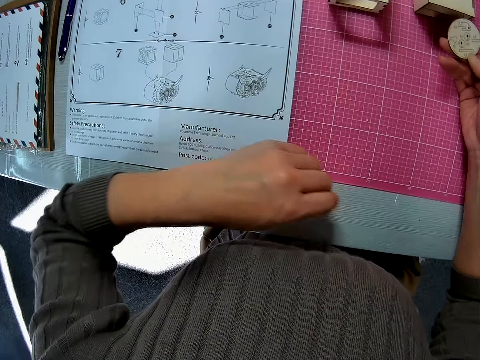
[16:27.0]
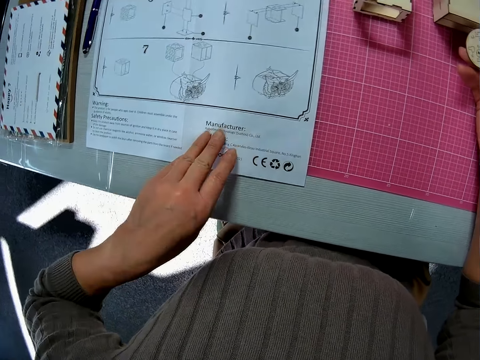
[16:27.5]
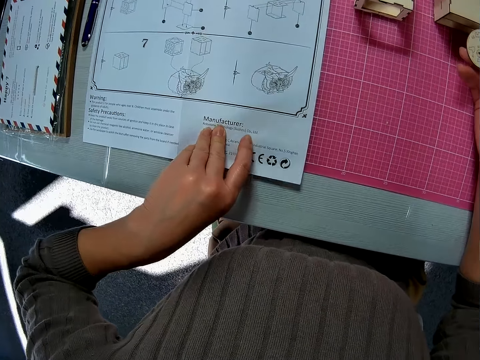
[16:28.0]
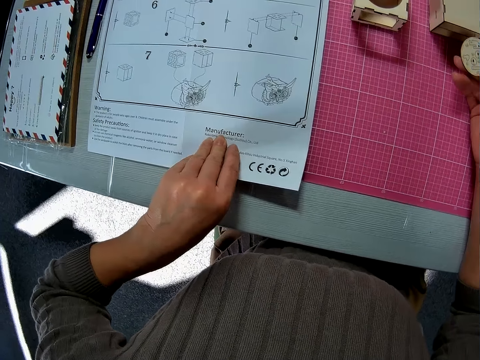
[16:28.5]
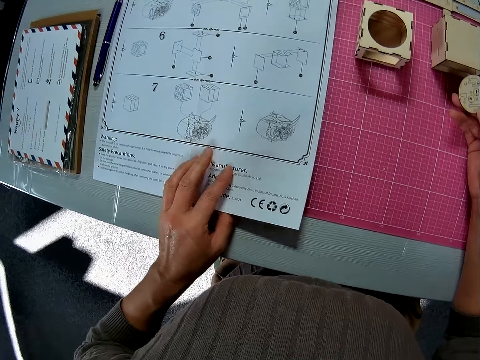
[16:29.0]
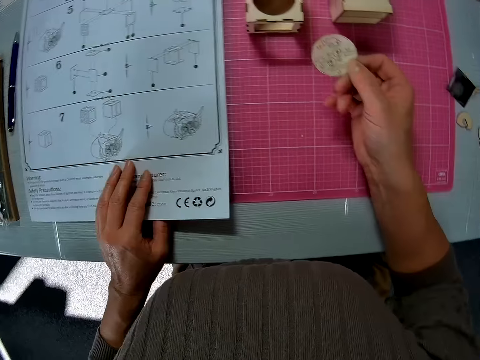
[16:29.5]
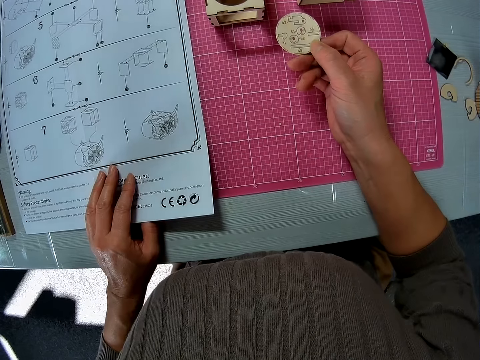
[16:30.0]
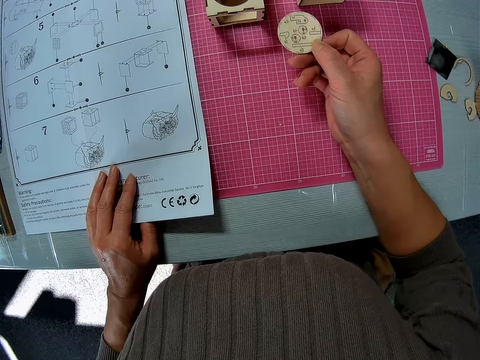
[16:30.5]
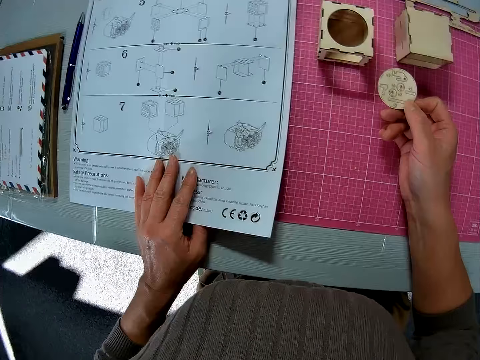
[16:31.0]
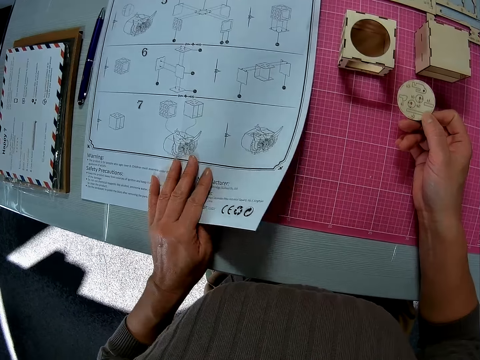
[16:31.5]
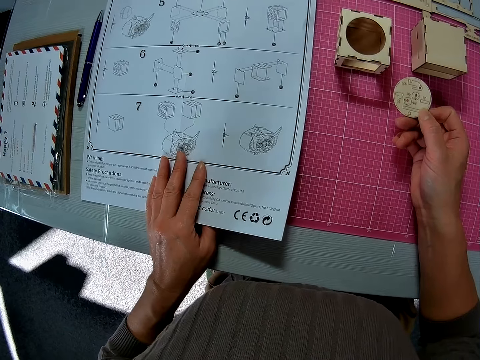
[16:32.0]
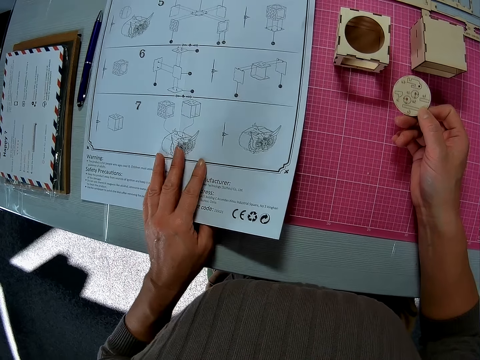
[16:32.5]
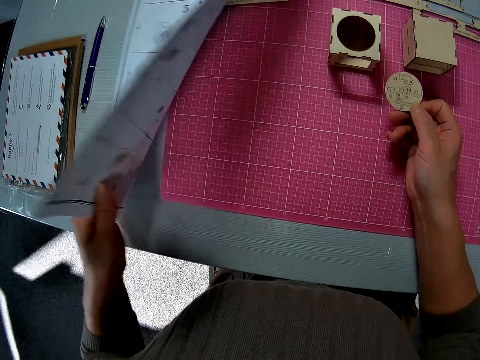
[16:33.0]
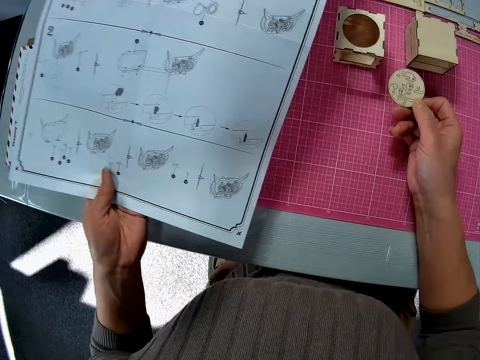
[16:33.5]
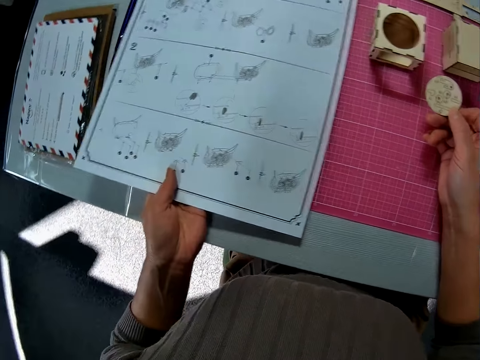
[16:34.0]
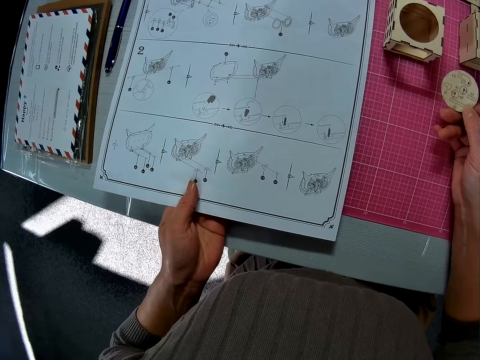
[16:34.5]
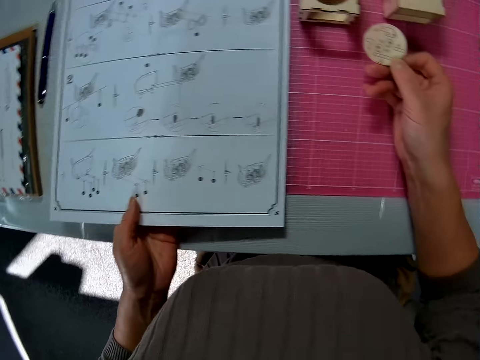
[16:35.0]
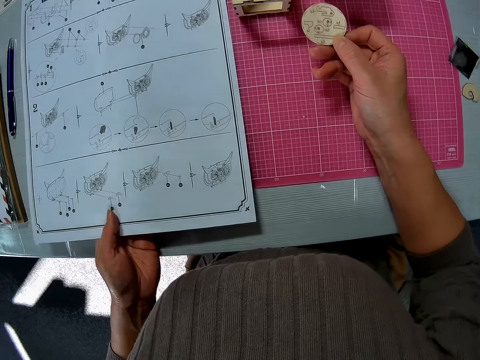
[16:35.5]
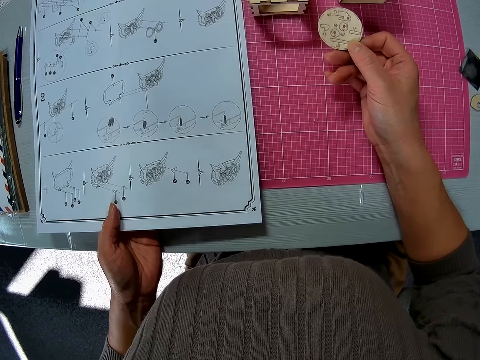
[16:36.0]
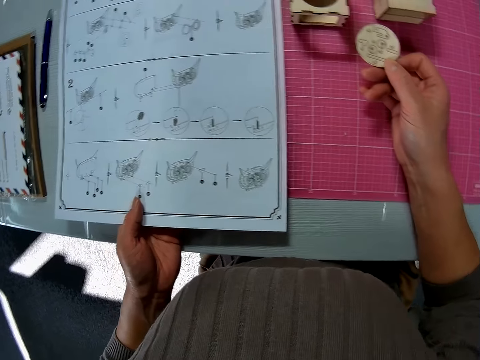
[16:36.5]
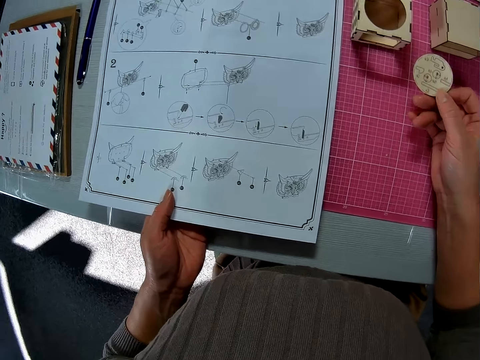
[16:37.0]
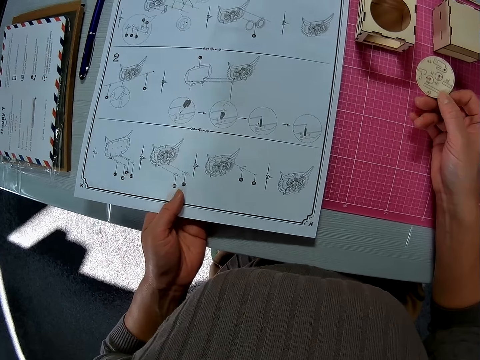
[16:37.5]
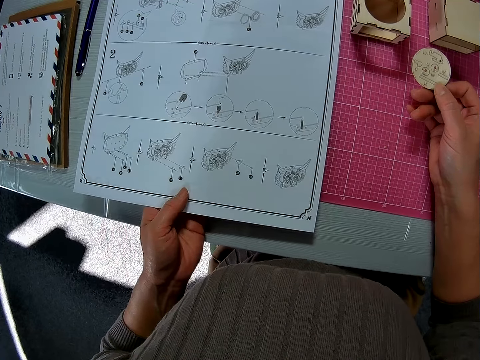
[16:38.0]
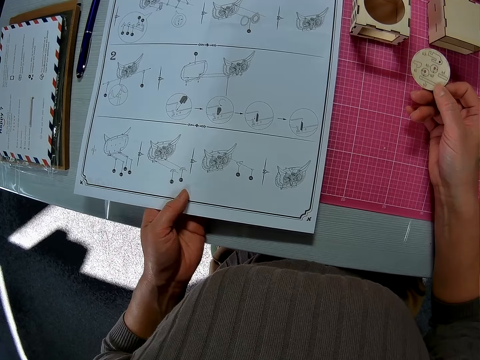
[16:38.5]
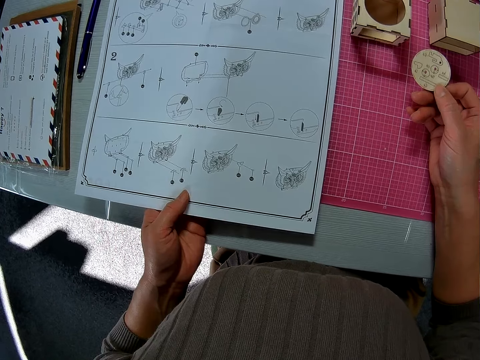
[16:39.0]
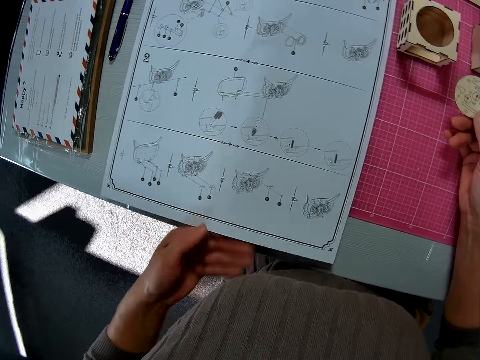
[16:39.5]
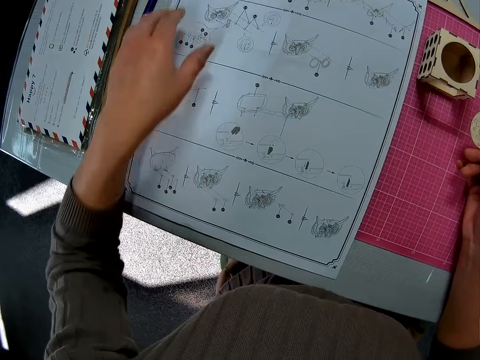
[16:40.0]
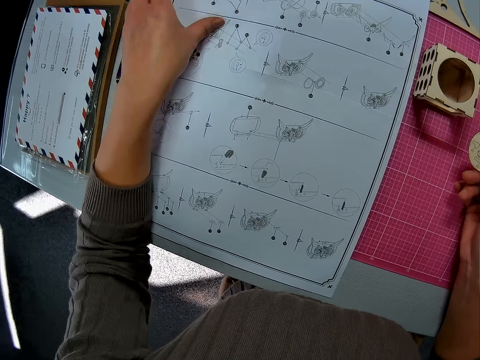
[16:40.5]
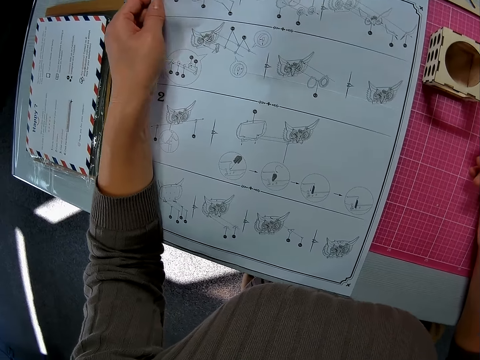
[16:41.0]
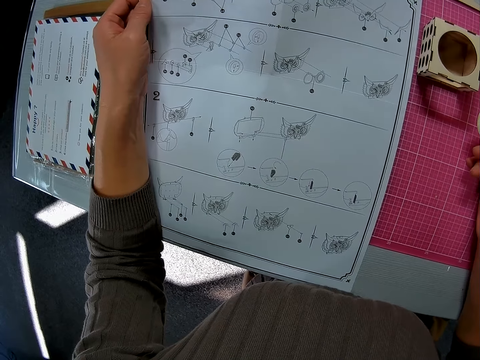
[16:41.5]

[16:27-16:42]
The camera wearer holds the sheet of paper on the table. They turn the paper.

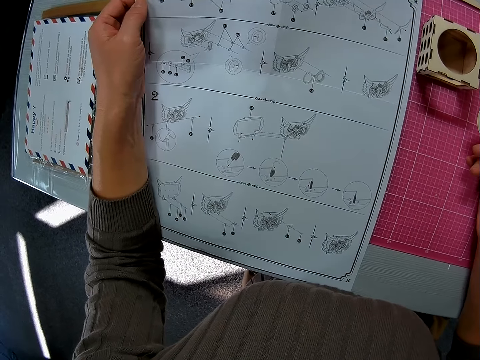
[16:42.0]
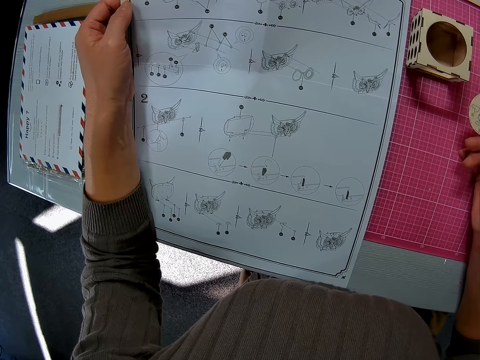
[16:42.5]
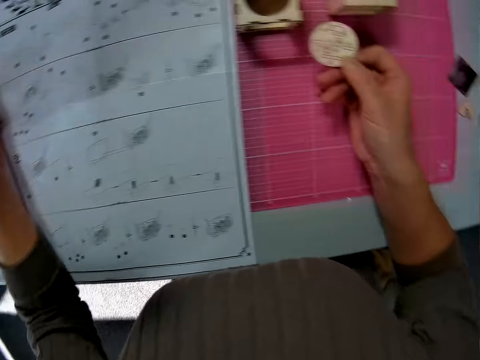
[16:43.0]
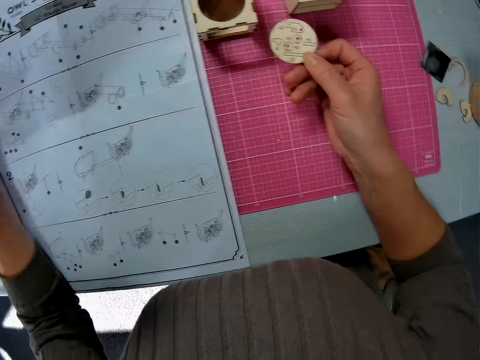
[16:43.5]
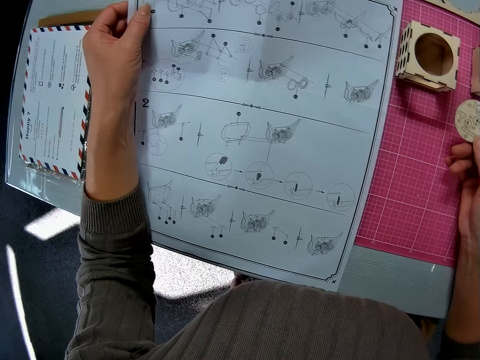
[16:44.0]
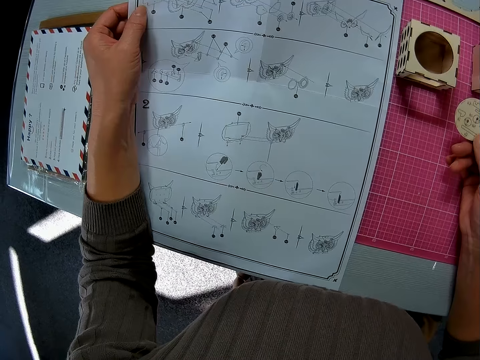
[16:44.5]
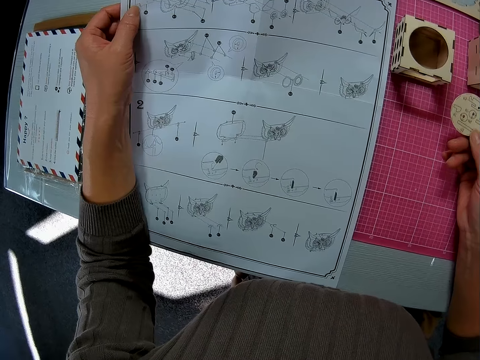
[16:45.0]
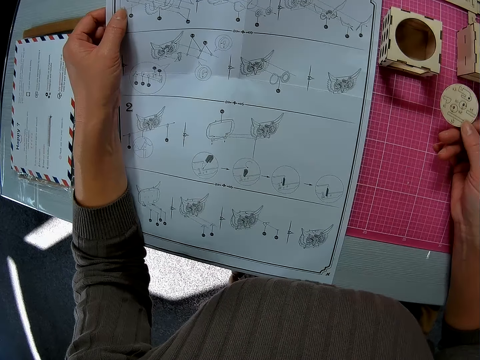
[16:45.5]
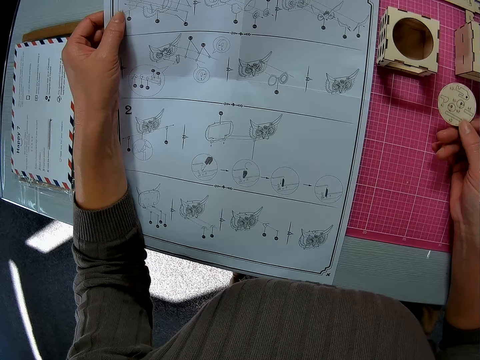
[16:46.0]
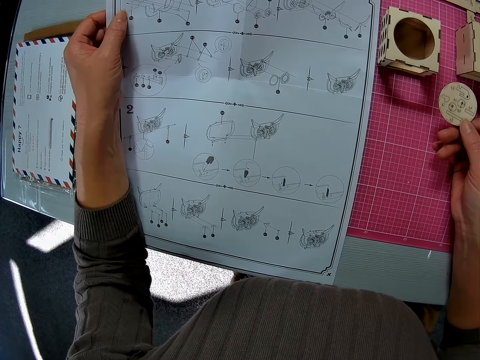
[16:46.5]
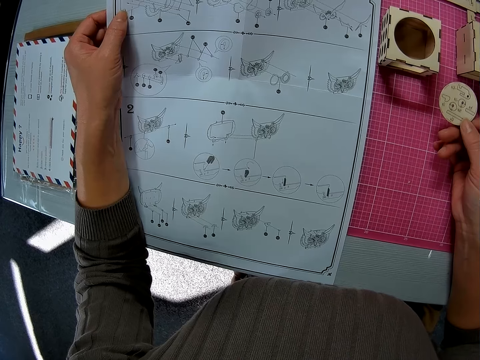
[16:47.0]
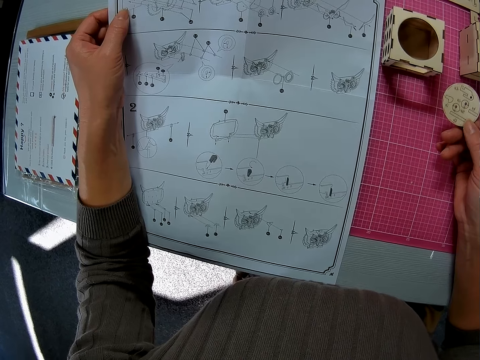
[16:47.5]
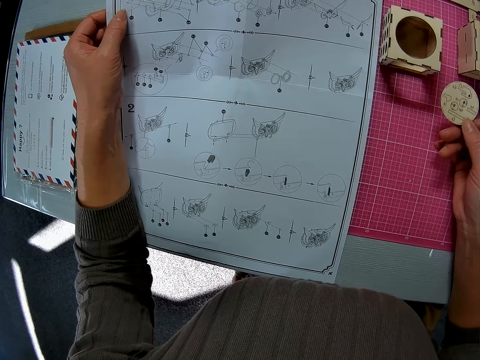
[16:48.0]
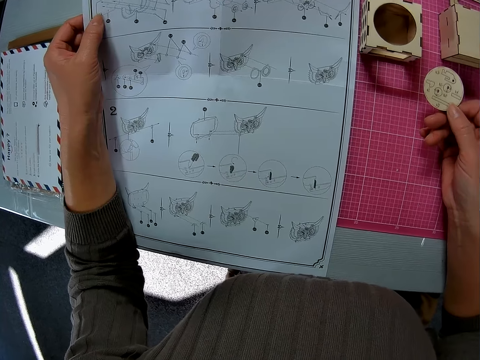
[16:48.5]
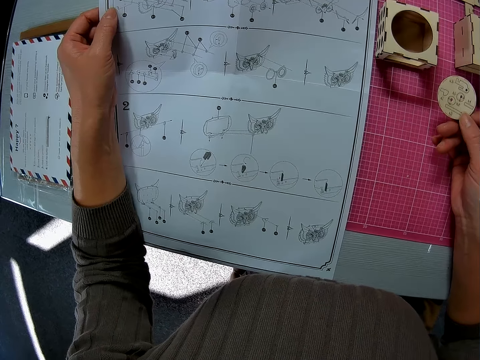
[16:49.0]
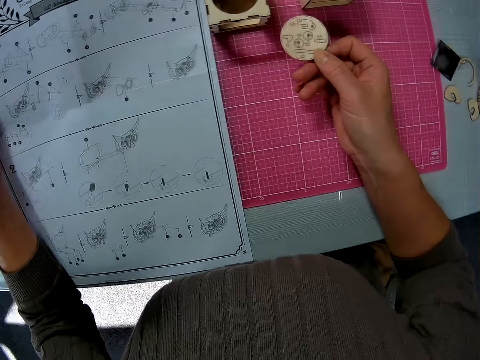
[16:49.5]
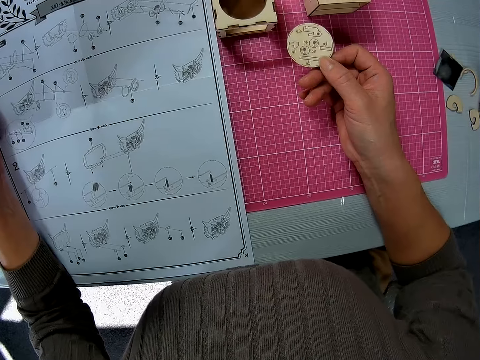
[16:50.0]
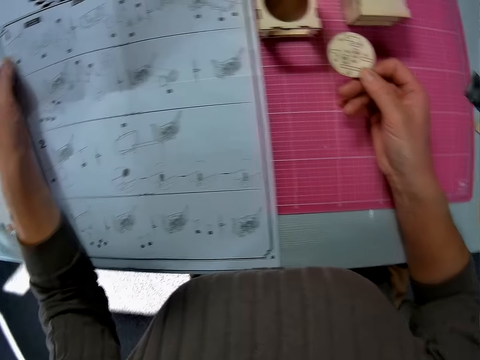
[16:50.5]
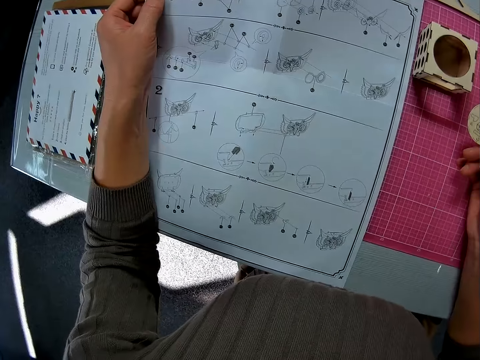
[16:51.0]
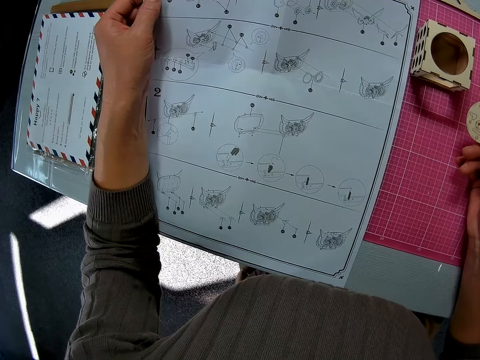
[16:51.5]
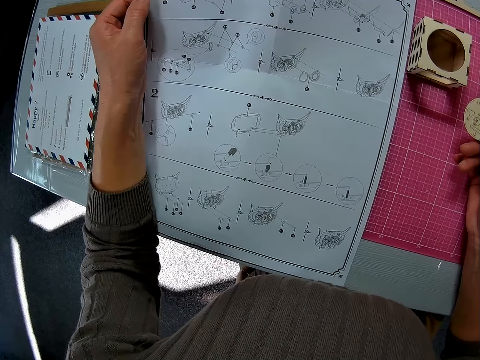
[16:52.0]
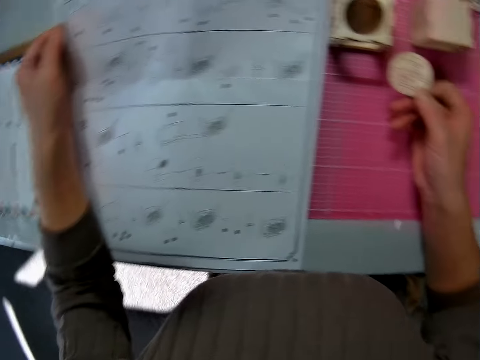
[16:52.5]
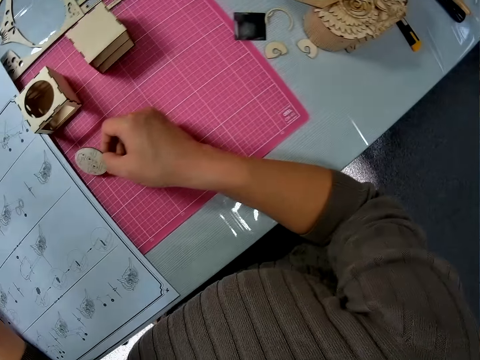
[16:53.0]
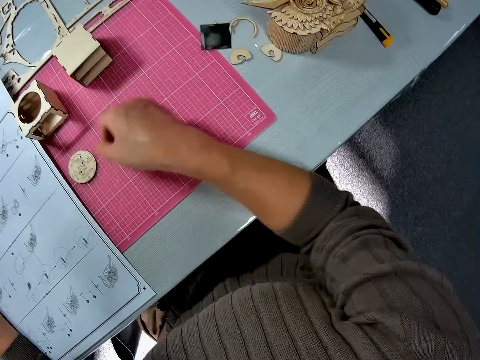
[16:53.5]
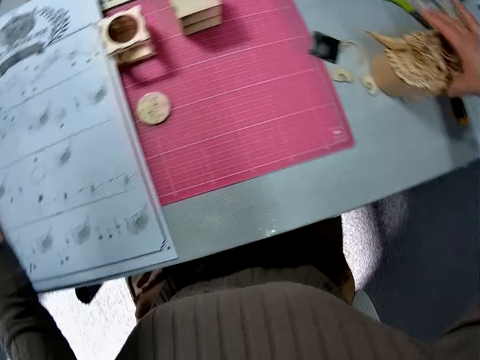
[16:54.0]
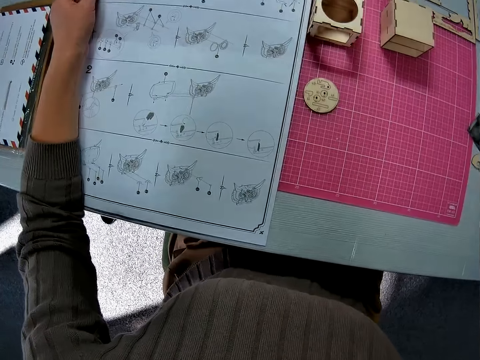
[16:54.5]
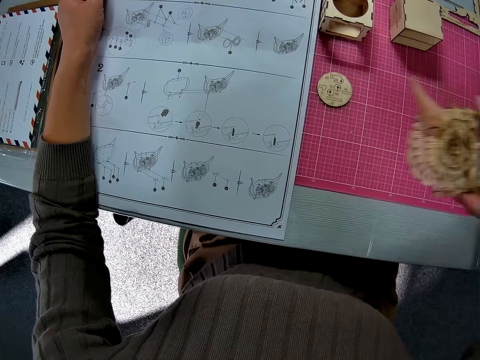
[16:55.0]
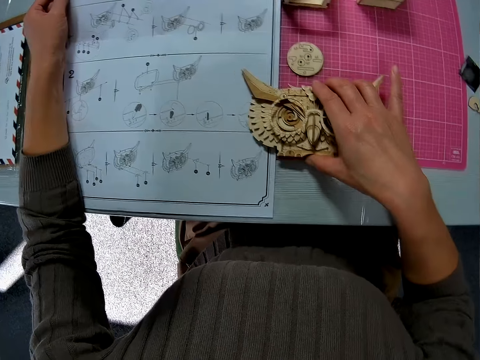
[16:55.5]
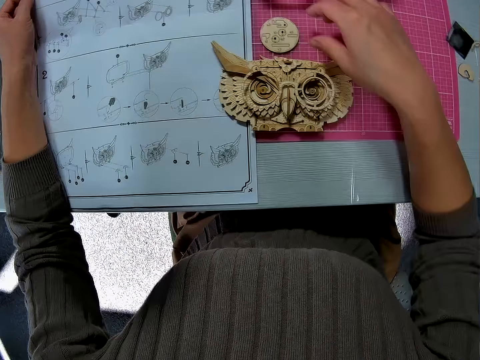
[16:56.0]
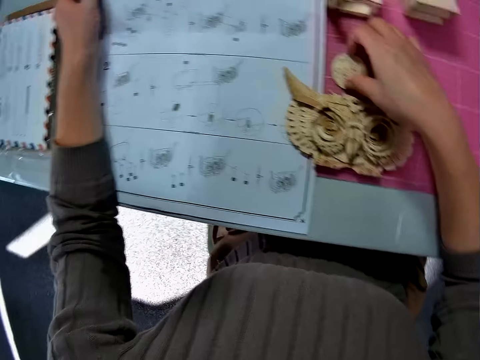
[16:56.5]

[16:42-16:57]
The camera wearer puts the laser wood craft on the table. They pick up the wood craft and put the wood craft on the table.
